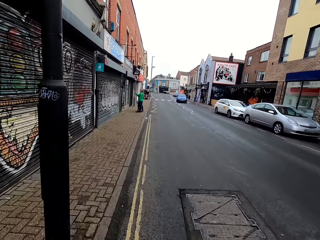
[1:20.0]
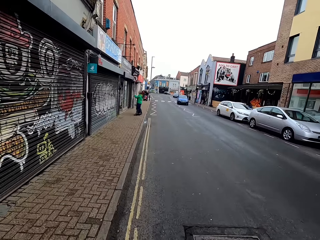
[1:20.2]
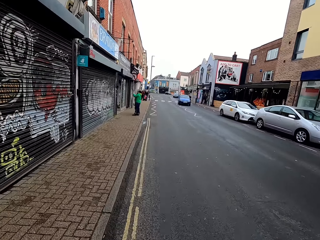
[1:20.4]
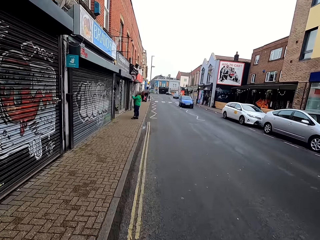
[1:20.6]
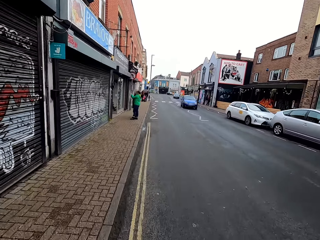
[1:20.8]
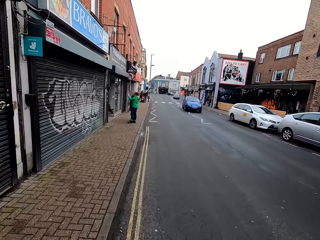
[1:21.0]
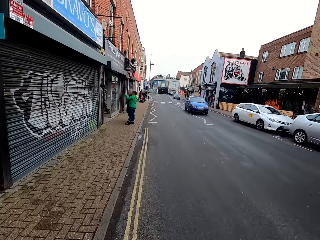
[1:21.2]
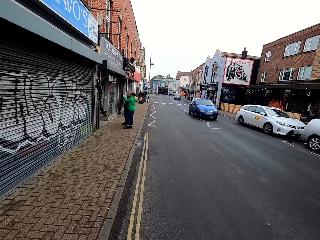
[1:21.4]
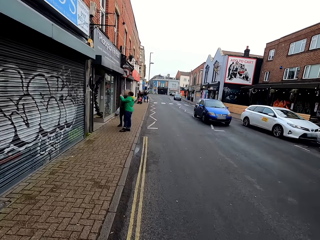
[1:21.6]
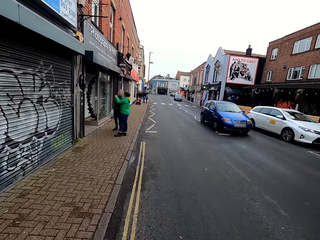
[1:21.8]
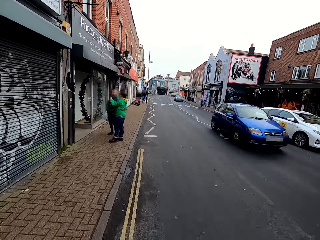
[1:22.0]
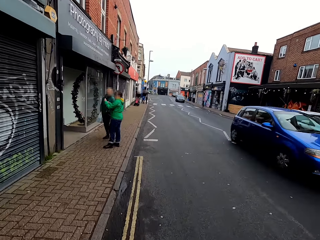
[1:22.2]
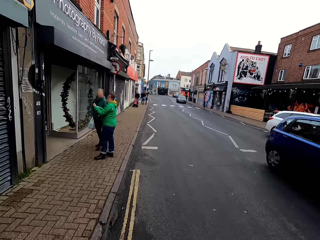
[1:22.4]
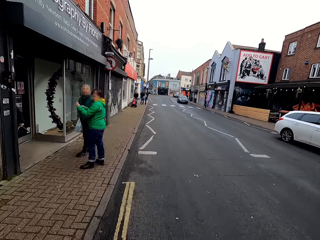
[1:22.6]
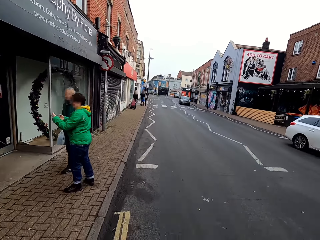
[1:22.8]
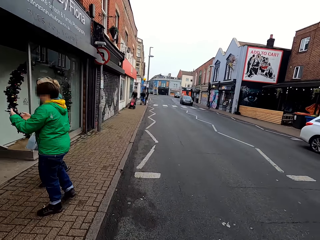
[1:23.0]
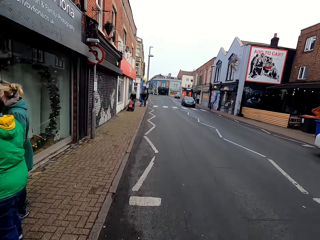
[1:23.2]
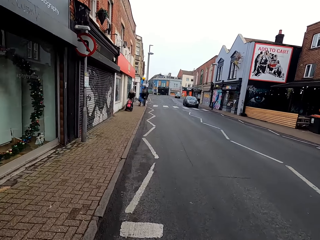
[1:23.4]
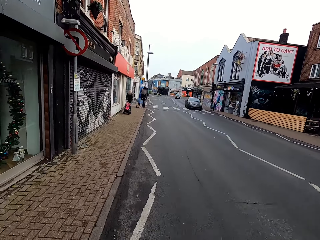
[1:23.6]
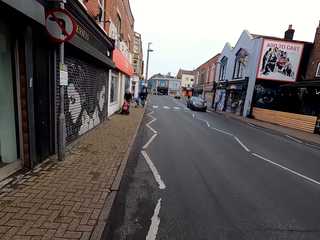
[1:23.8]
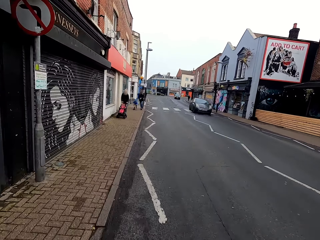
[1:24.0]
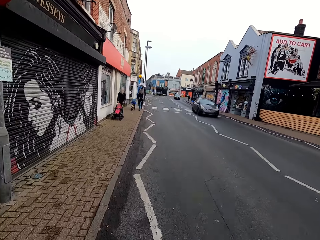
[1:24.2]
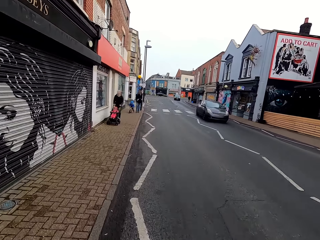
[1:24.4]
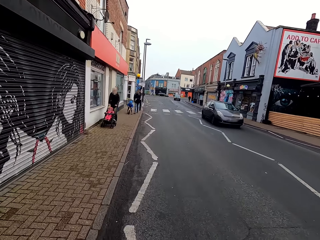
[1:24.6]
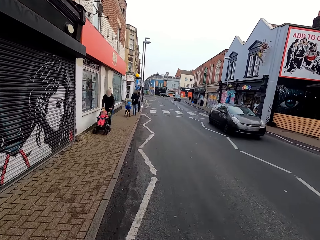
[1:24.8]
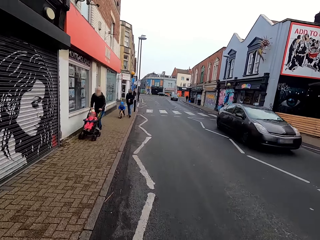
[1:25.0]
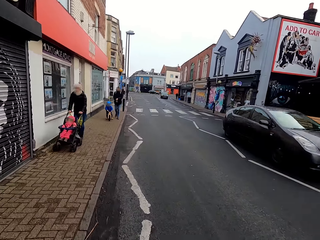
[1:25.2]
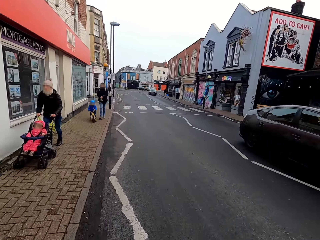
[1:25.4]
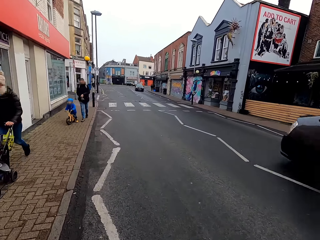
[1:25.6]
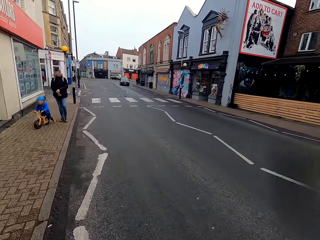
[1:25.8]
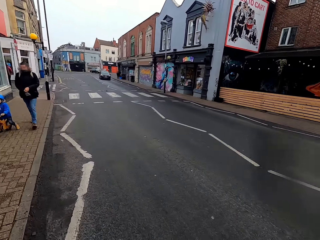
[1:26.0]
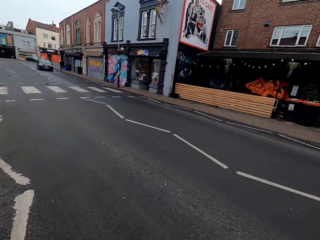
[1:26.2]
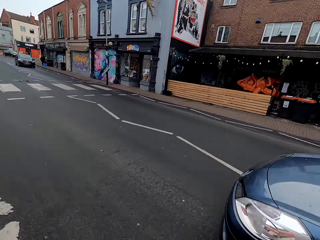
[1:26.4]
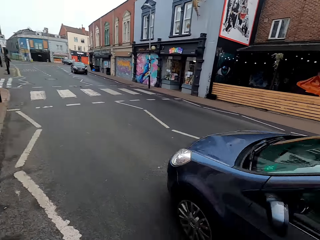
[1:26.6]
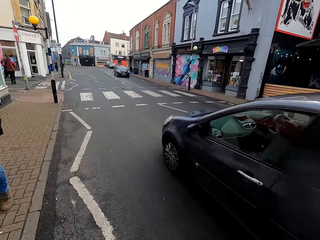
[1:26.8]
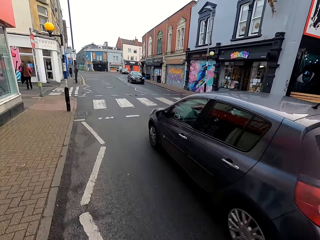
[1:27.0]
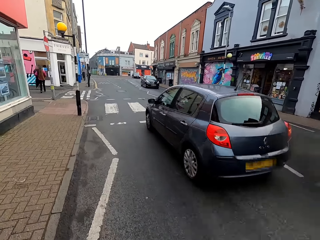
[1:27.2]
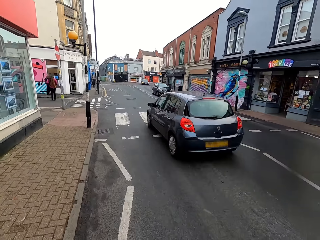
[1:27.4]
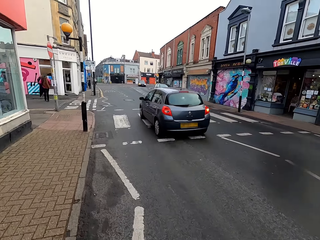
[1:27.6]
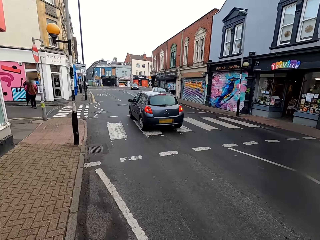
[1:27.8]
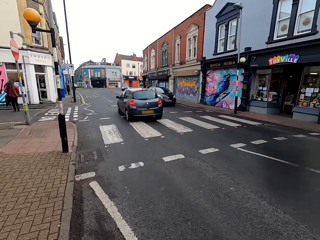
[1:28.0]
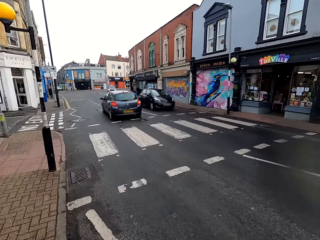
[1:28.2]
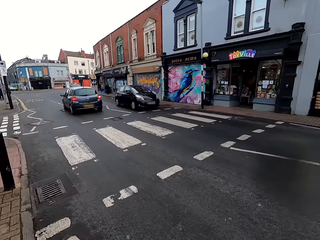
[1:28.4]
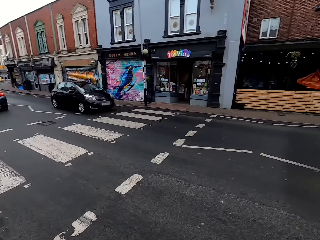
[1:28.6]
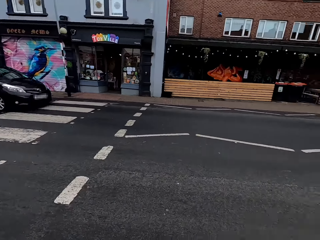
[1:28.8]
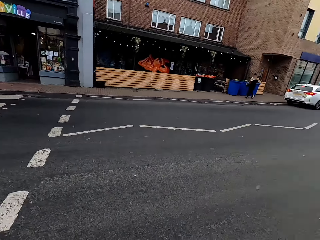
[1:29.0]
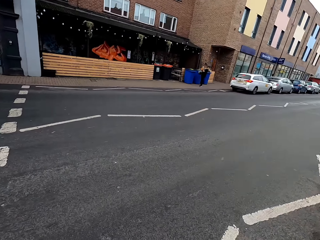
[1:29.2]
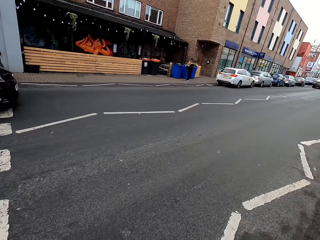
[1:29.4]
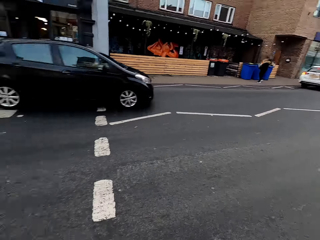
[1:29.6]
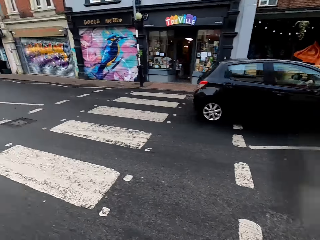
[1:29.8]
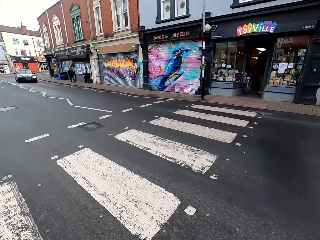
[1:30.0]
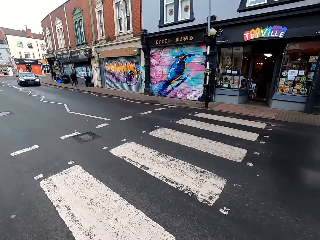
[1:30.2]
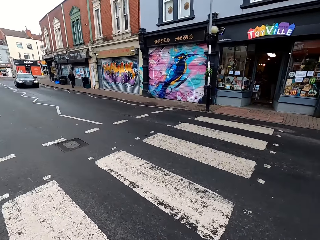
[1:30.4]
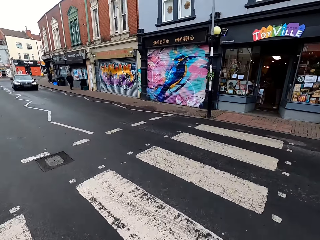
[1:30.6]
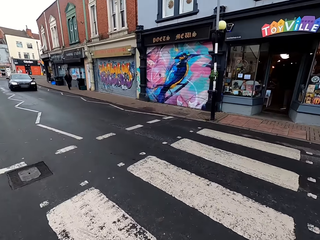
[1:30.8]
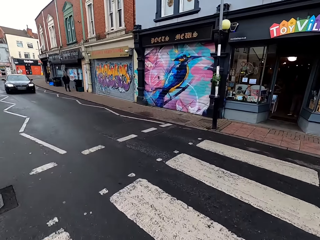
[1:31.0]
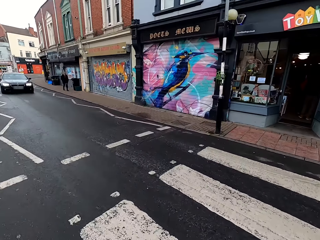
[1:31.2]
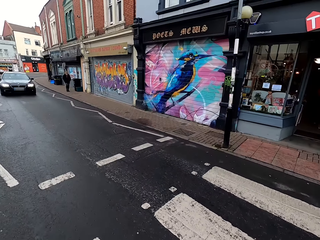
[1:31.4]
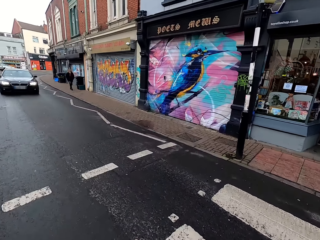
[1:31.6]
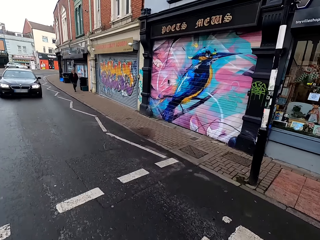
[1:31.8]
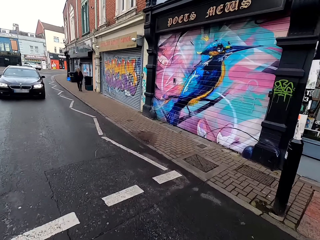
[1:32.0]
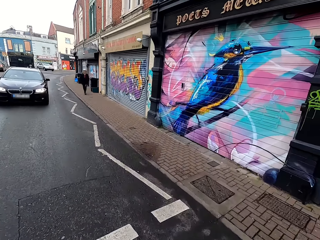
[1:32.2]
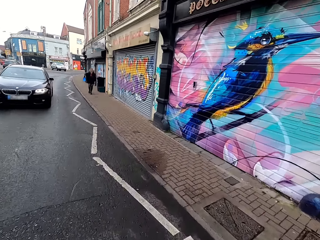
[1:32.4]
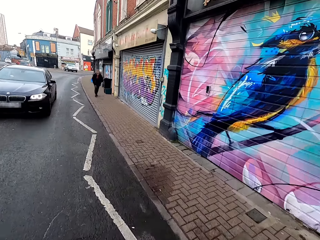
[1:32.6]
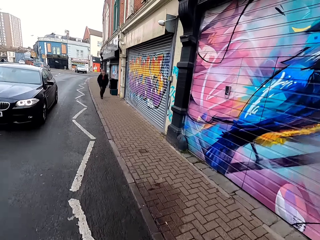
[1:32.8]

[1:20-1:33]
The camera wearer jogs past a man and a woman on the sidewalk. They jog past another woman and a baby in a walker on the sidewalk. They jog past another man and a boy on a bicycle on the sidewalk. They jog across the road to the other side.

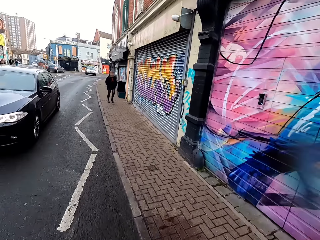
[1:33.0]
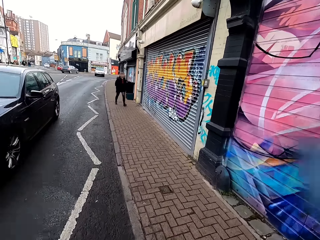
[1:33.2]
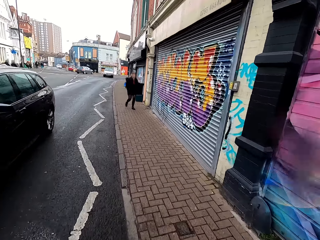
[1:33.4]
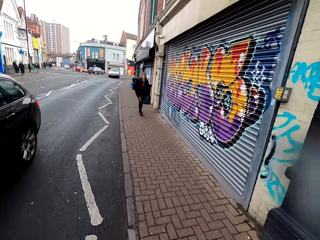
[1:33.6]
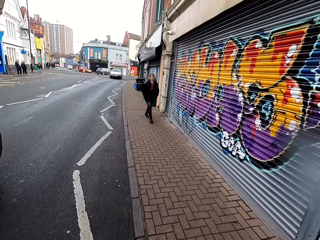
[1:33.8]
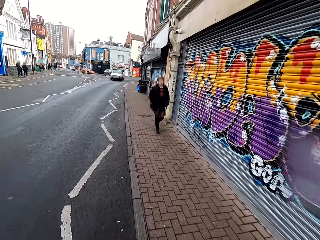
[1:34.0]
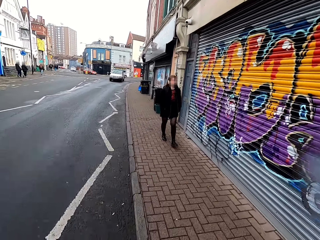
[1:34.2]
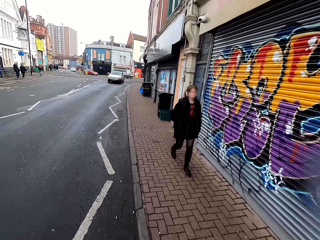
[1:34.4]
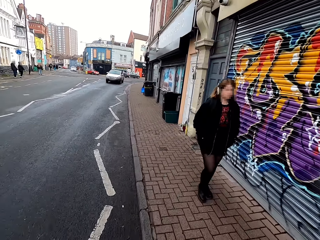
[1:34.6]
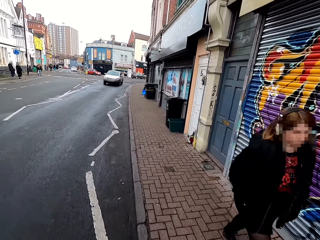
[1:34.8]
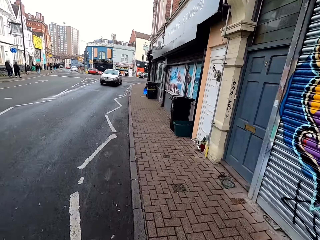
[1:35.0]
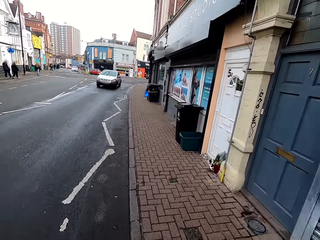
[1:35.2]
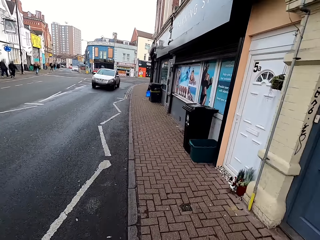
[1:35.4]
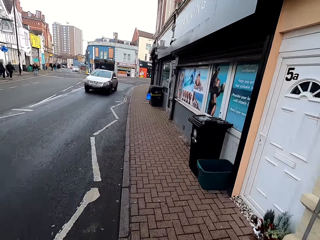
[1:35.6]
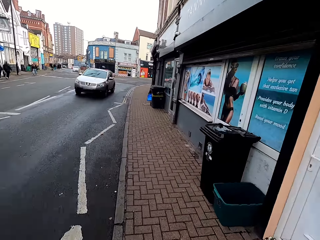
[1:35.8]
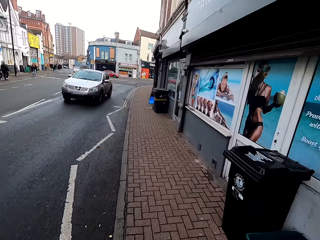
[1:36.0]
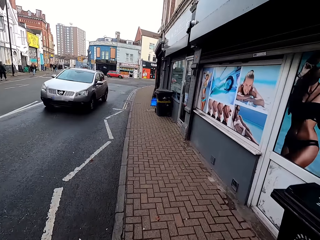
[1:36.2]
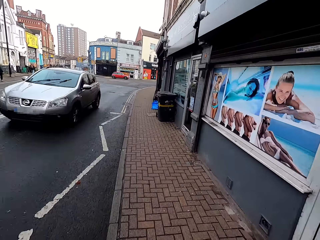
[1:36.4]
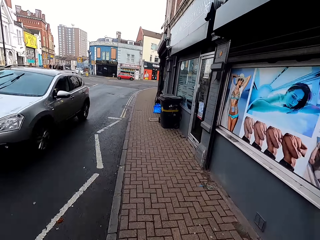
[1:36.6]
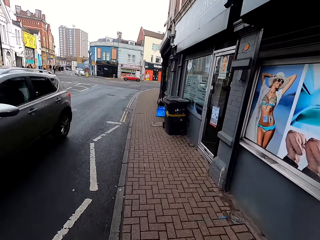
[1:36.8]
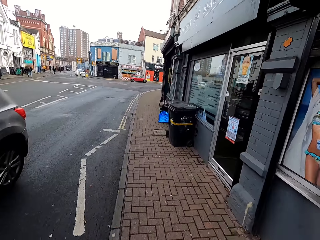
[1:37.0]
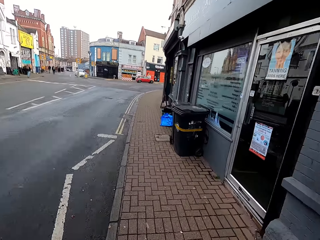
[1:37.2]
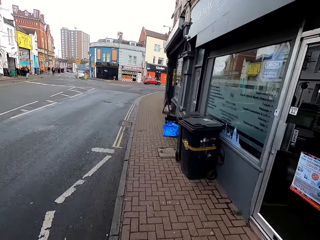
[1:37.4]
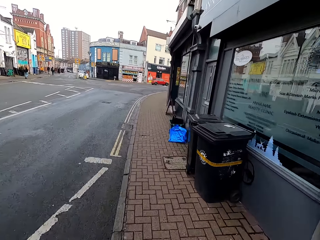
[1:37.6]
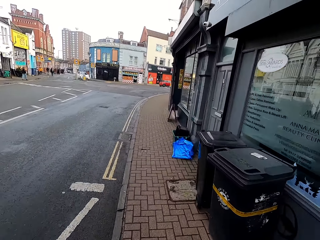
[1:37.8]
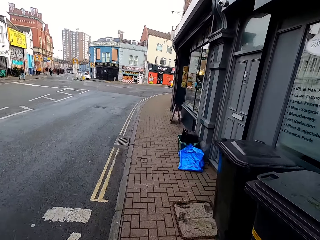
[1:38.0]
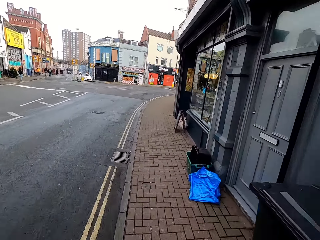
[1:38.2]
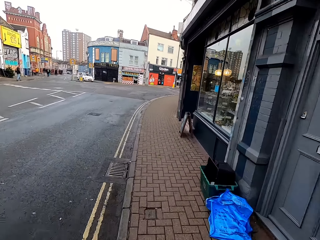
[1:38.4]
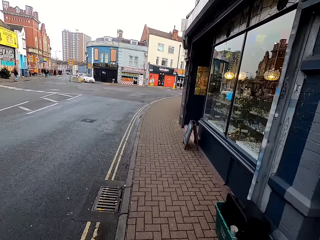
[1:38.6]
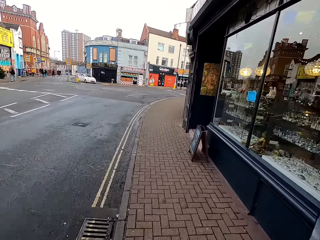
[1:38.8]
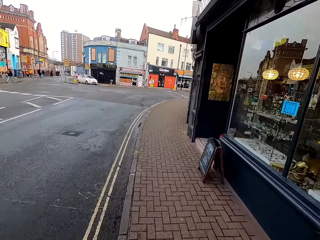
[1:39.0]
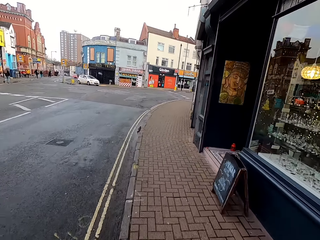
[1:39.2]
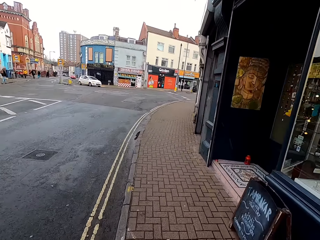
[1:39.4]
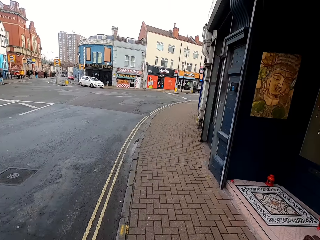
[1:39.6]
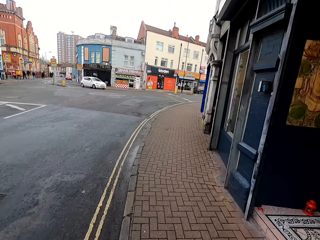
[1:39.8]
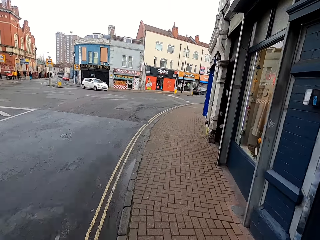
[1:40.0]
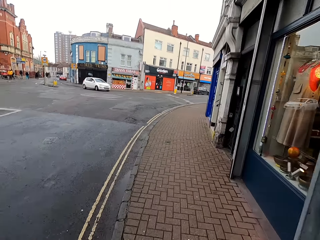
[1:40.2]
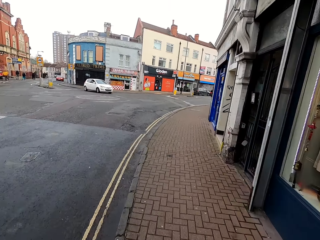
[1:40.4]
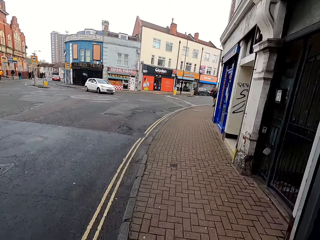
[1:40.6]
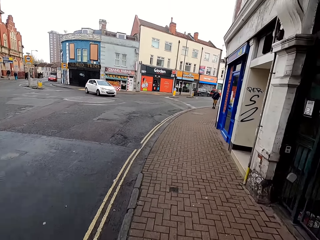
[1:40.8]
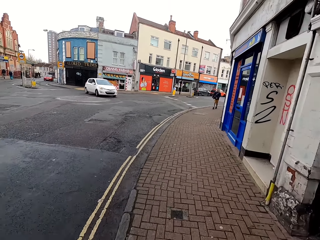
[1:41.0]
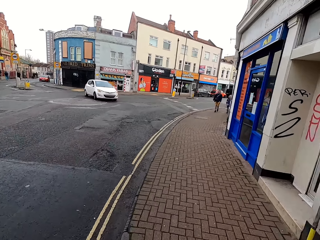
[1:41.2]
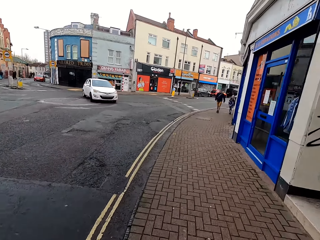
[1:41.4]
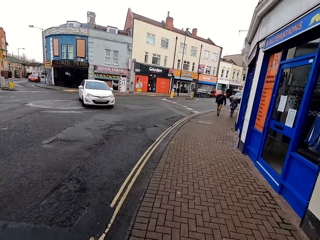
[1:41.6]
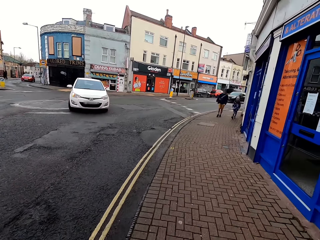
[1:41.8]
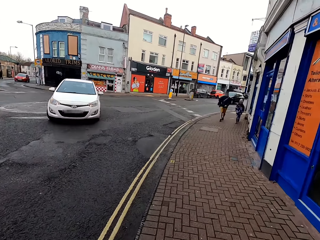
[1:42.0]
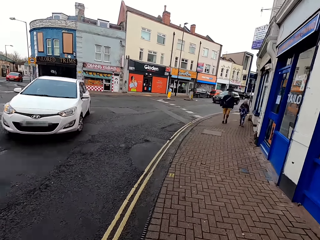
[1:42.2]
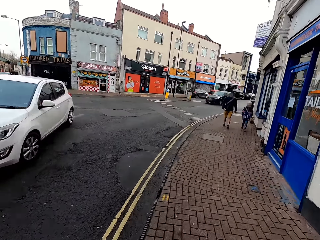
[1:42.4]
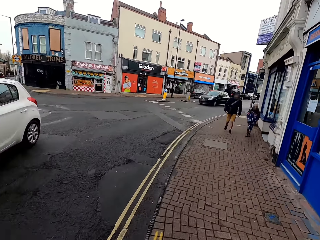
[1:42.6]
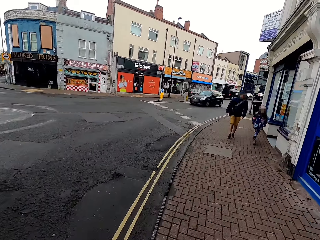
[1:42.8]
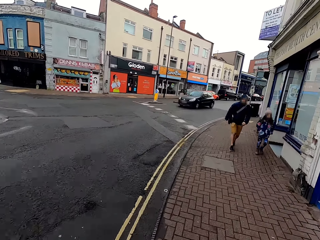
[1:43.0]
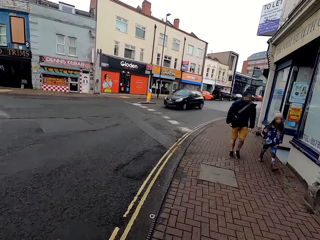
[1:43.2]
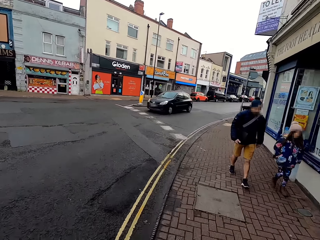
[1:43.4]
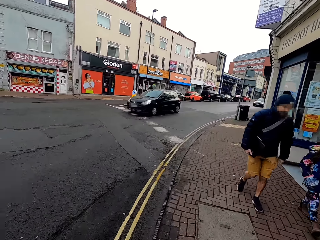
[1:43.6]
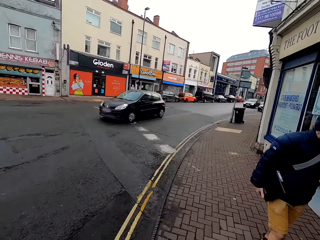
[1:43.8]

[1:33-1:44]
The camera wearer jogs past a woman on the sidewalk.
